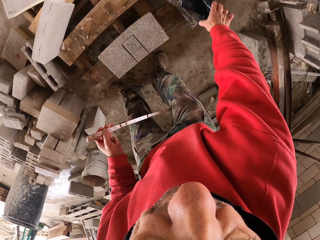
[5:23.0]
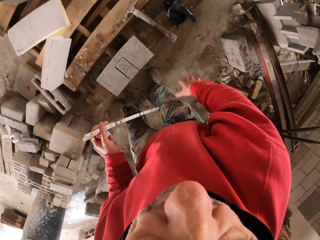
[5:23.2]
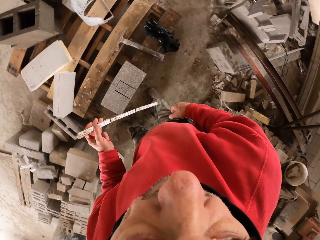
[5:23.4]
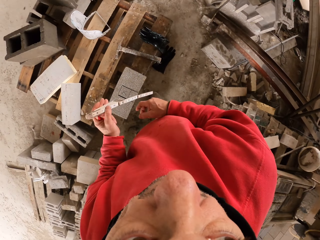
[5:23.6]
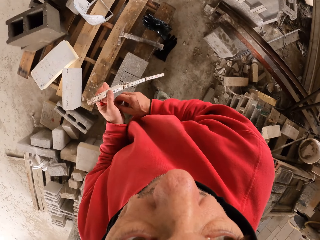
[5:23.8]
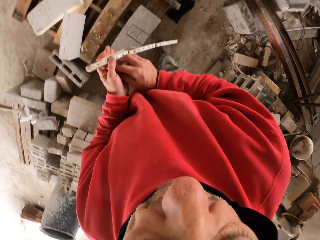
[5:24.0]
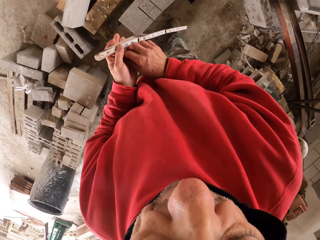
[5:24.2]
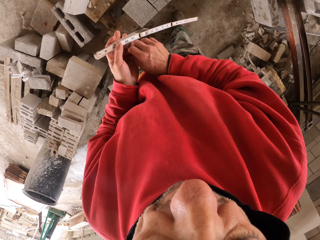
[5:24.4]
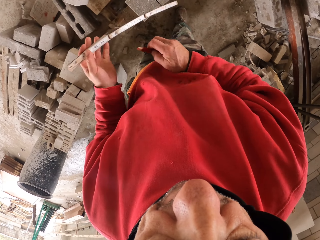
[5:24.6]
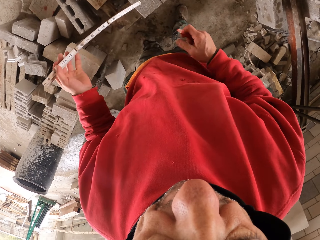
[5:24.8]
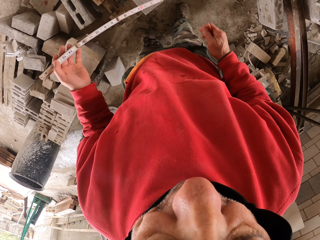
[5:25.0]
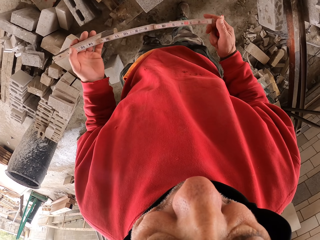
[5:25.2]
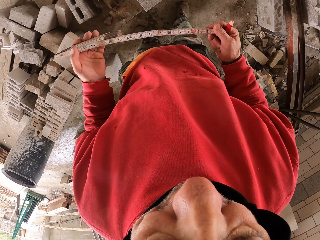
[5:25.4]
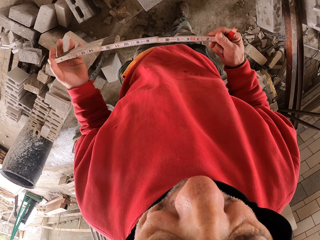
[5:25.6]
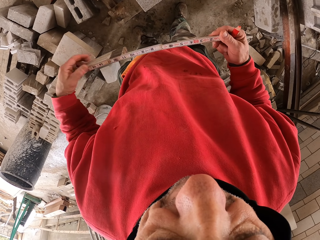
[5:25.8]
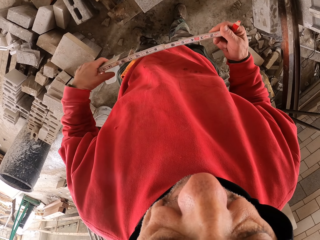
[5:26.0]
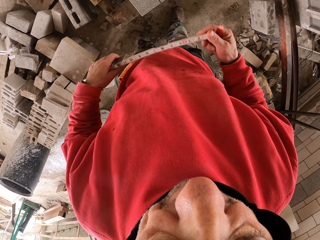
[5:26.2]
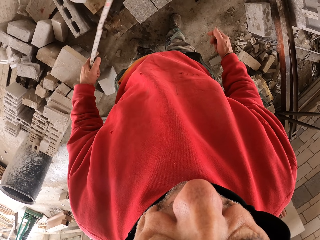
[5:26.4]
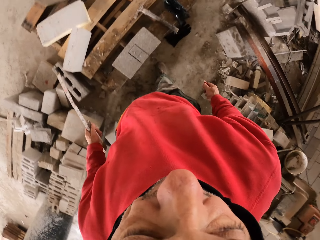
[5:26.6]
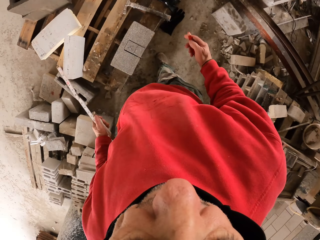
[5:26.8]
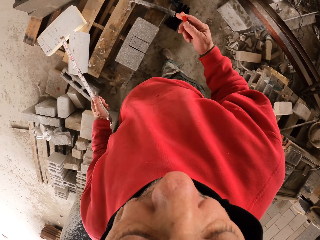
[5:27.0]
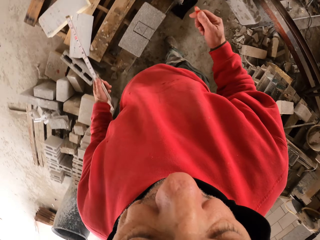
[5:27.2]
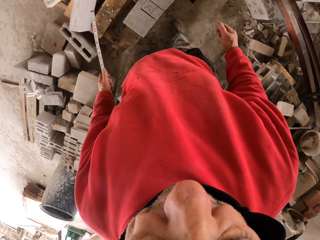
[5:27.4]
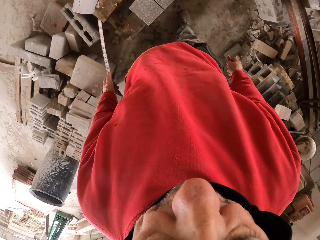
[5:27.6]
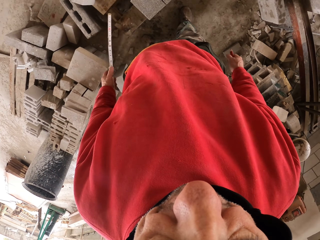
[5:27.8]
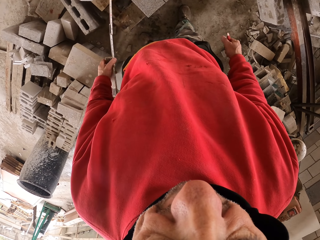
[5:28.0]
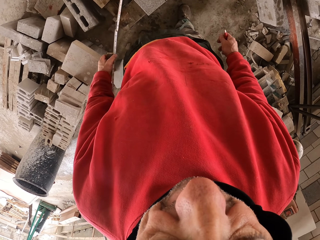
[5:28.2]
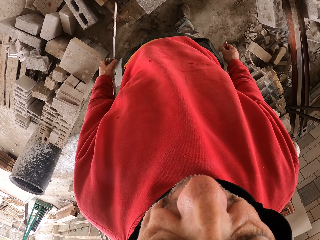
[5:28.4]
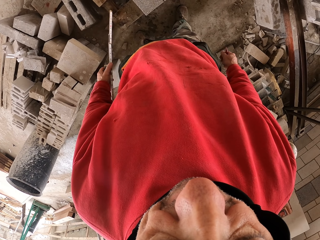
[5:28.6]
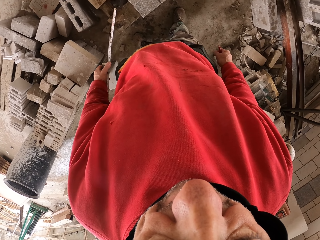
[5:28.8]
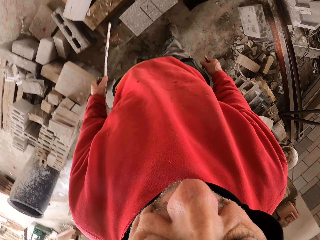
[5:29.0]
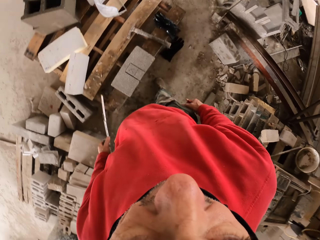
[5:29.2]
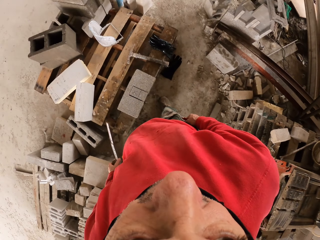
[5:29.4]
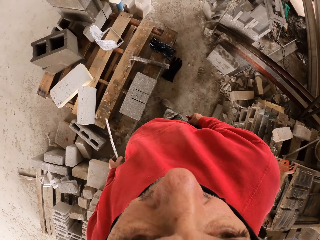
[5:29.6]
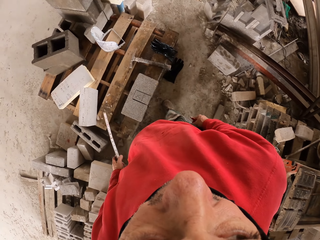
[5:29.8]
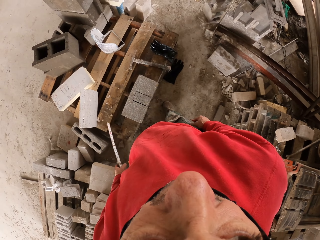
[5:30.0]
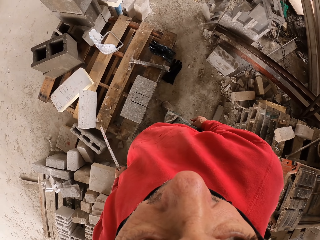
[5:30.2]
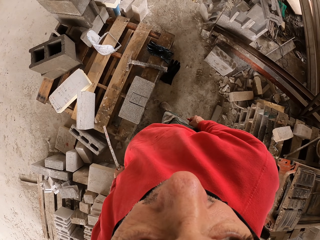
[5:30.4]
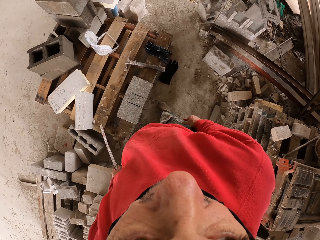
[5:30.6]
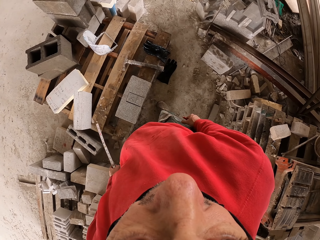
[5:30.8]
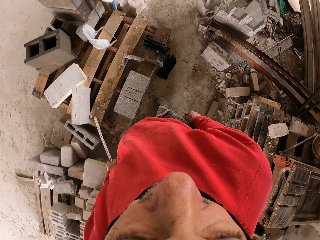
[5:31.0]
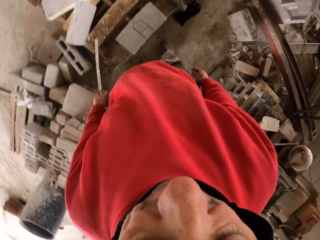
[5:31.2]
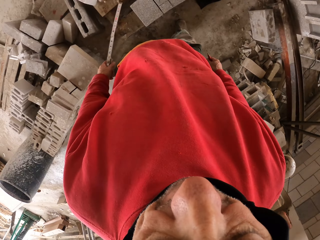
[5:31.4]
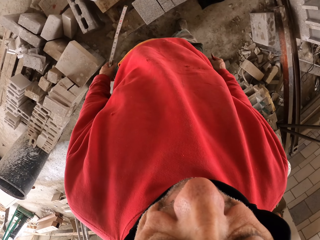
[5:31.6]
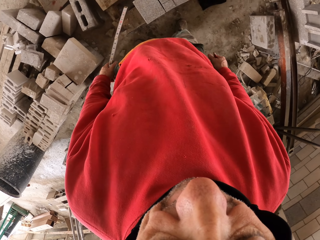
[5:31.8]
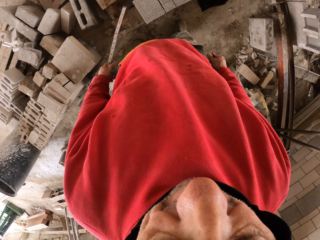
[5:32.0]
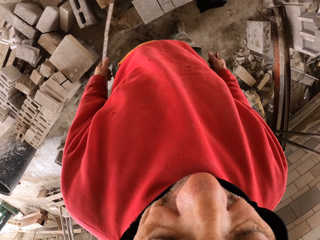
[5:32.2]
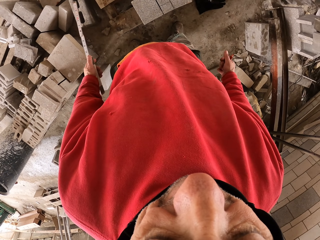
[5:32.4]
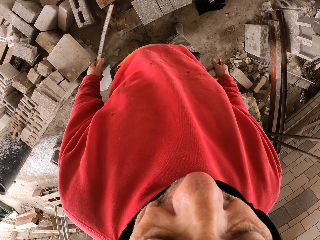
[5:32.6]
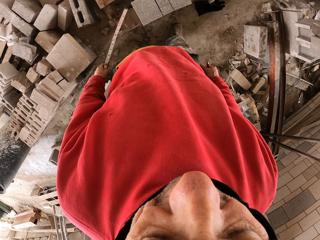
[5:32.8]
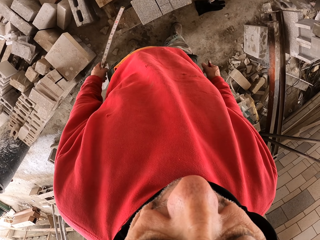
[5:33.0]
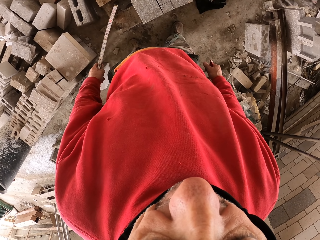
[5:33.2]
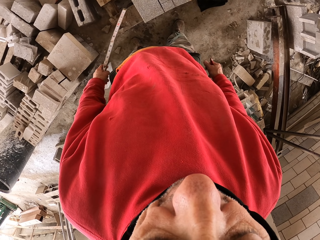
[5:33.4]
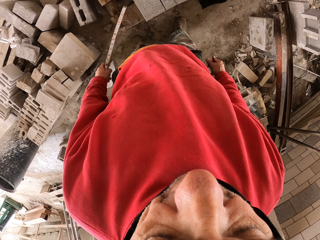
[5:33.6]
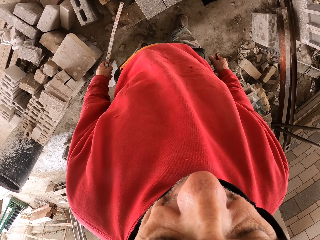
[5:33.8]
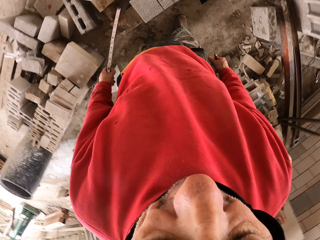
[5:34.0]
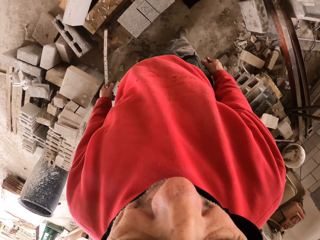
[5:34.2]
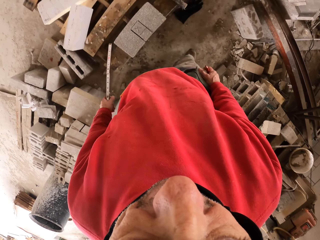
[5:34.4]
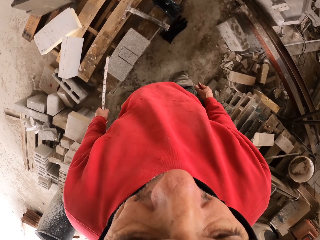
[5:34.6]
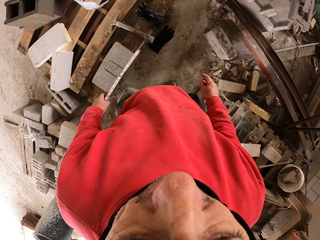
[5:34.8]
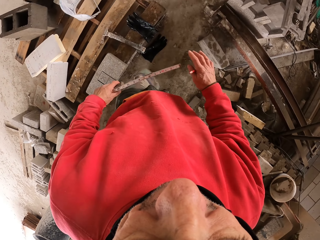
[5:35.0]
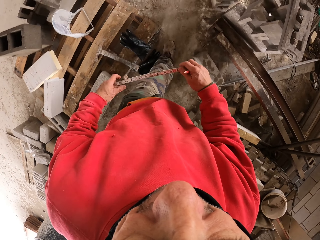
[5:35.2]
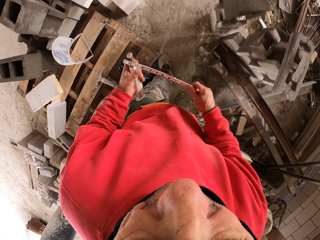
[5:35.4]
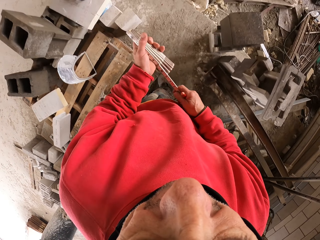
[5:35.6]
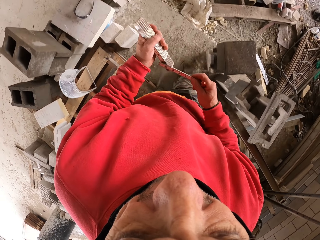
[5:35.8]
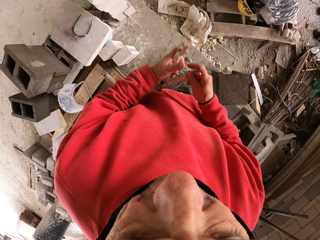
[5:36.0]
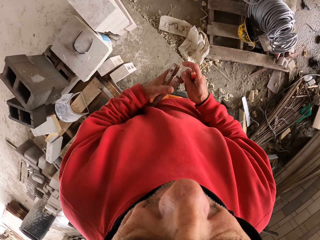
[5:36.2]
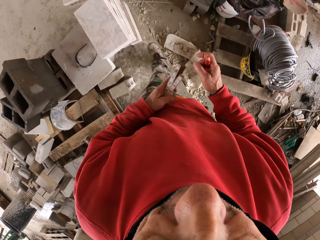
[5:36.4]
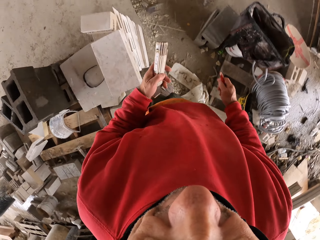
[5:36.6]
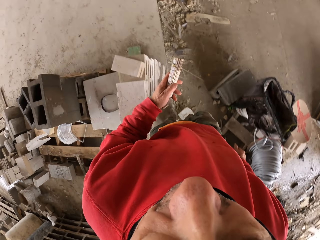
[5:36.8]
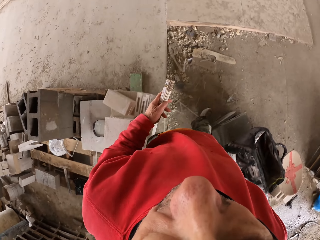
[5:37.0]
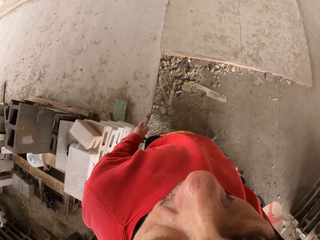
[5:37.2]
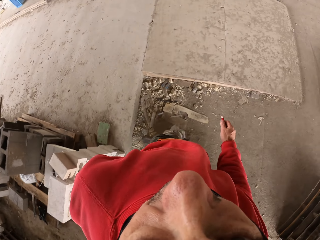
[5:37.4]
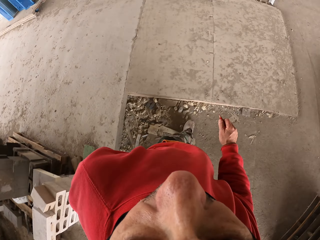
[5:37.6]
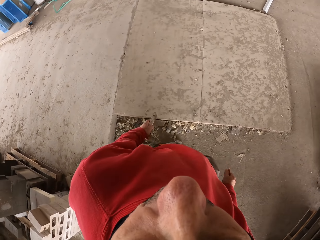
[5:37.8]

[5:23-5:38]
The camera wearer throws the gloves down. He takes the pencil from the other hand. He stares at something. He looks around. He stares at the pencil on his hand. He dialogues with a man. The camera wearer walks on the floor and folds the zig zag ruler on his hand.

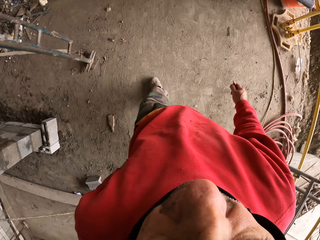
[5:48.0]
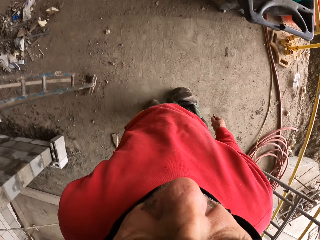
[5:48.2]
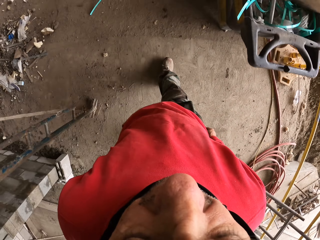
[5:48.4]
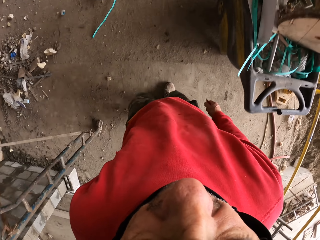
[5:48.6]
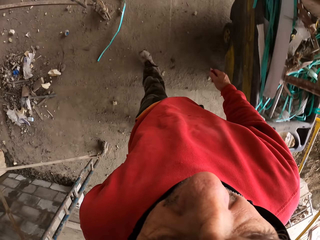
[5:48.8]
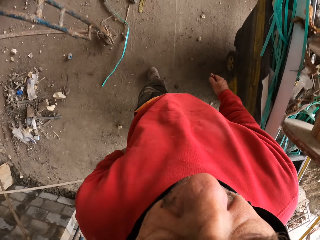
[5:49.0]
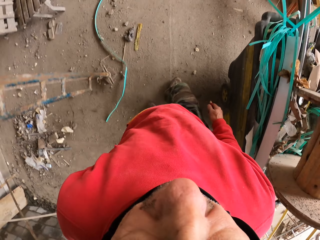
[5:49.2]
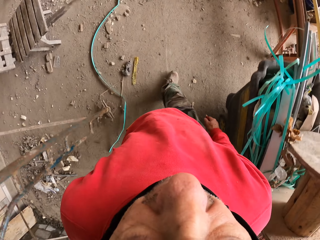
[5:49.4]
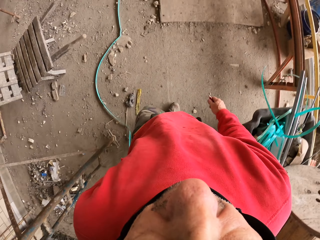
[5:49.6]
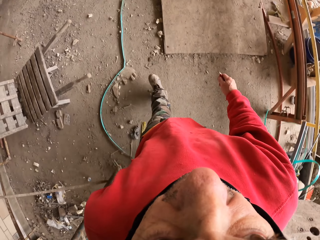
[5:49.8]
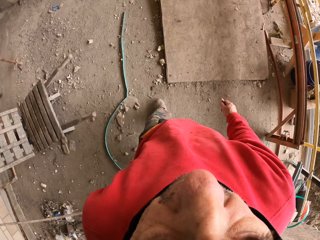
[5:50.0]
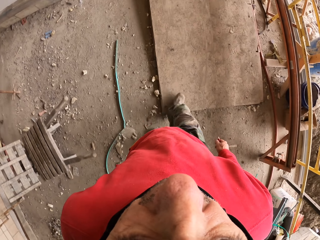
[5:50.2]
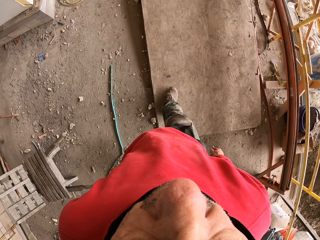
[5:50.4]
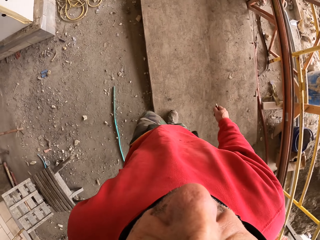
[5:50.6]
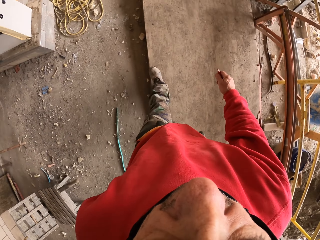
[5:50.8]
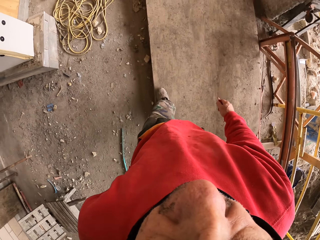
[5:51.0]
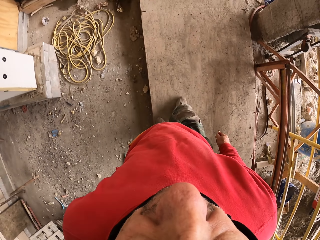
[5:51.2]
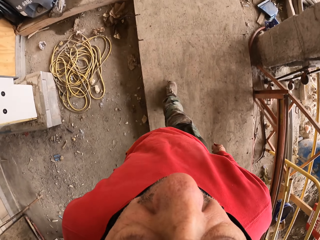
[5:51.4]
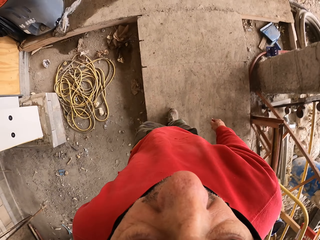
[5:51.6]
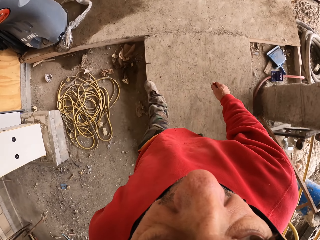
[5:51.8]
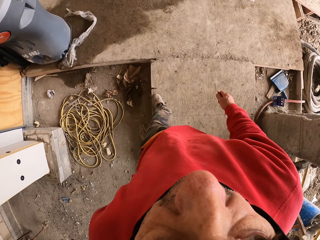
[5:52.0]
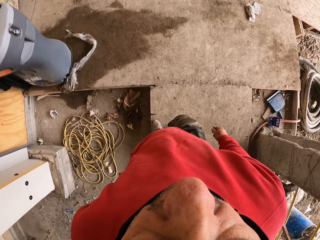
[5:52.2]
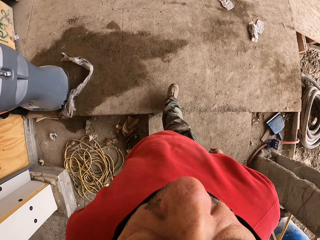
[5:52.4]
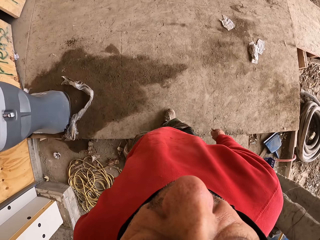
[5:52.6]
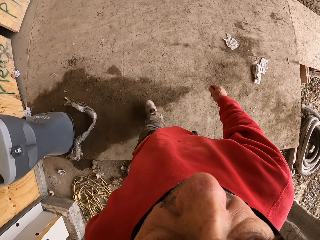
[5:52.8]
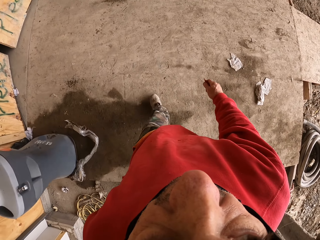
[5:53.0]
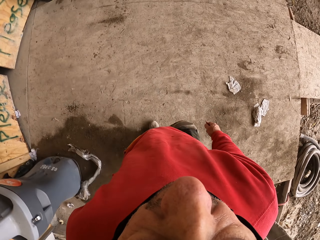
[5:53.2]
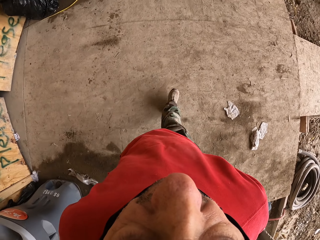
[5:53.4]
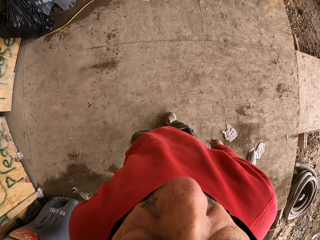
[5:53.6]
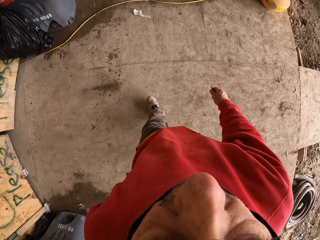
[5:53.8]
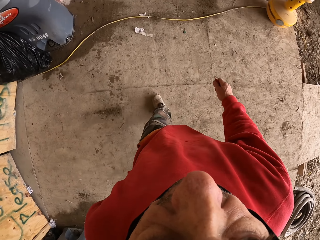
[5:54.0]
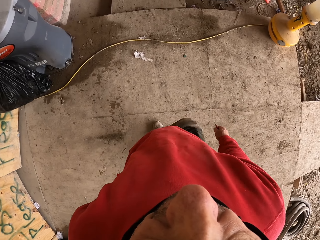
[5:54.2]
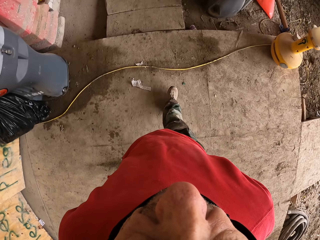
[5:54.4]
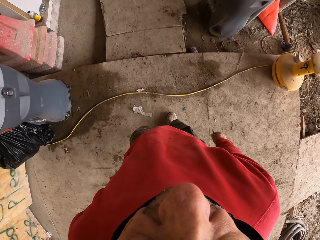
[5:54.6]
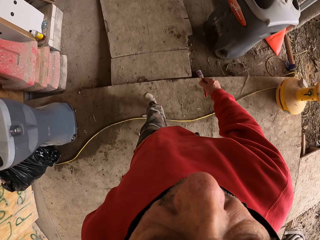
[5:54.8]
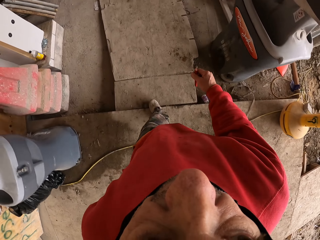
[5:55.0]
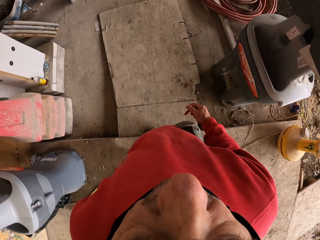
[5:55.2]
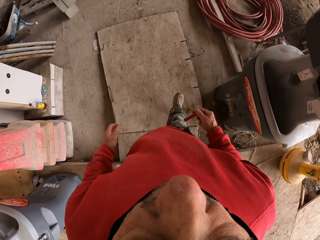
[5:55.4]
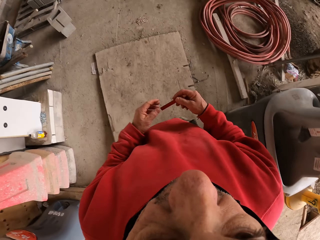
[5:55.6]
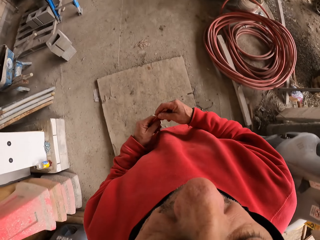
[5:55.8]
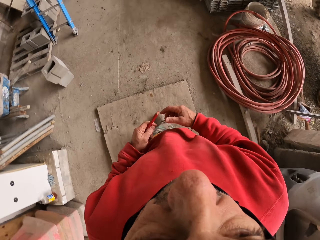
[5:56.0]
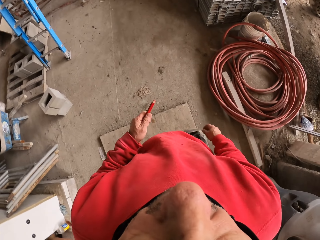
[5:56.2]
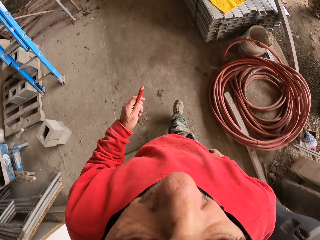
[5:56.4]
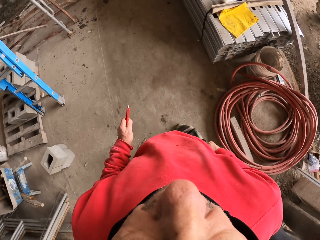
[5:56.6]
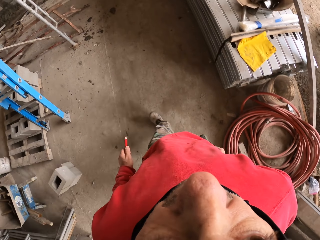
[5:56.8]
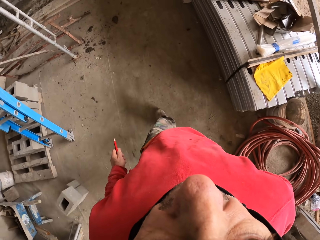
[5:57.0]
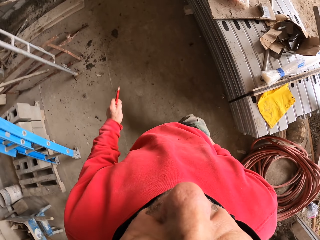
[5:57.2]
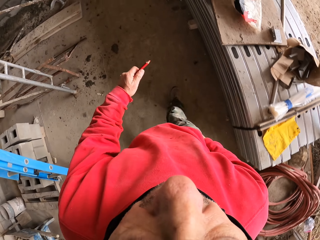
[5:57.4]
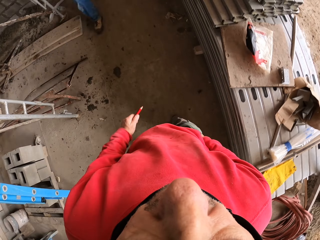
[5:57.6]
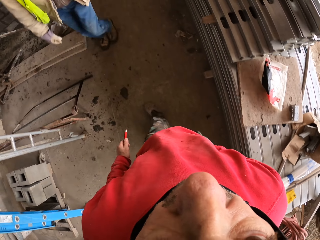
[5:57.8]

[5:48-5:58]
The camera wearer walks and puts the zig zag ruler in the pocket. He holds the pencil marker. He swaps the pencil on his hands. He puts the hand in the pocket. He walks on the floor.
